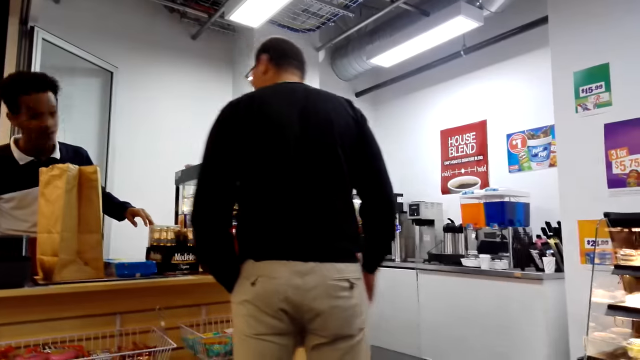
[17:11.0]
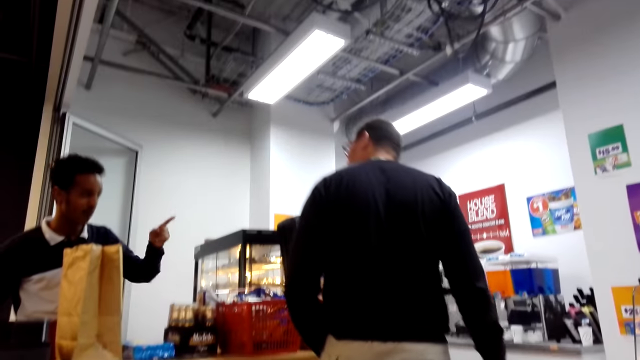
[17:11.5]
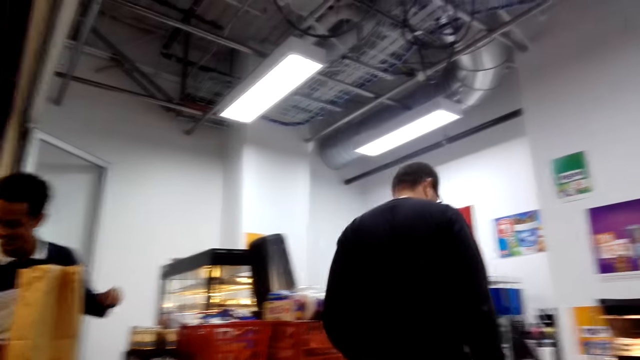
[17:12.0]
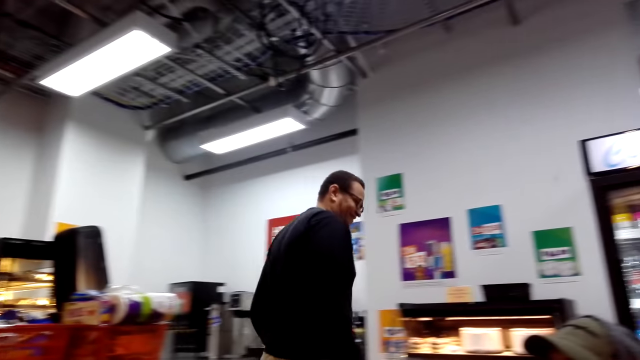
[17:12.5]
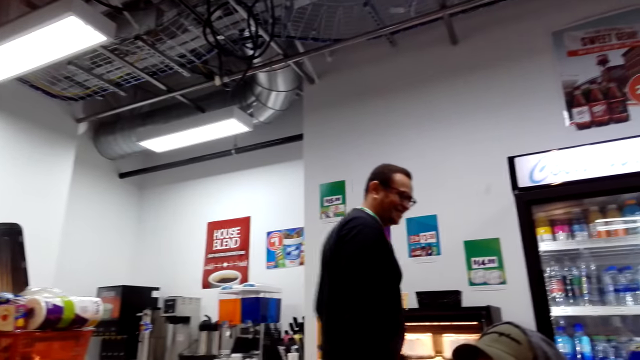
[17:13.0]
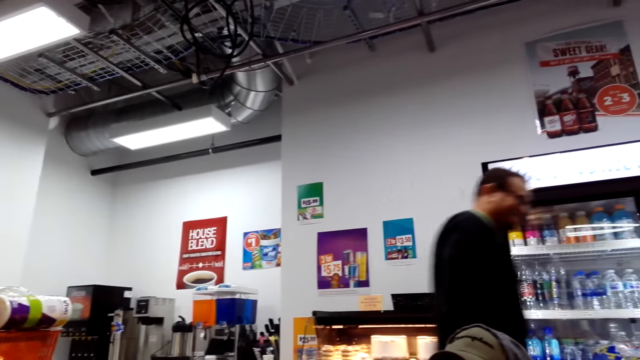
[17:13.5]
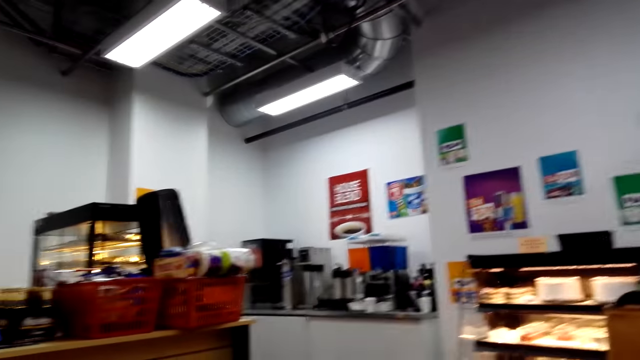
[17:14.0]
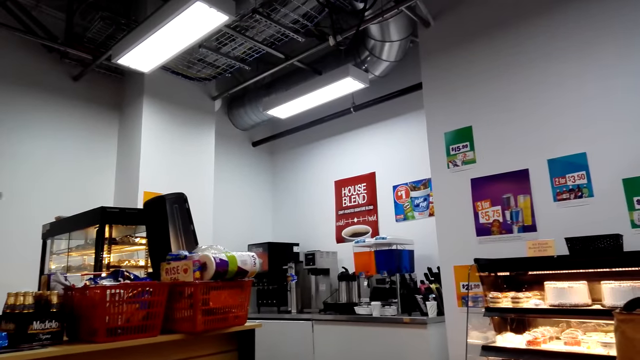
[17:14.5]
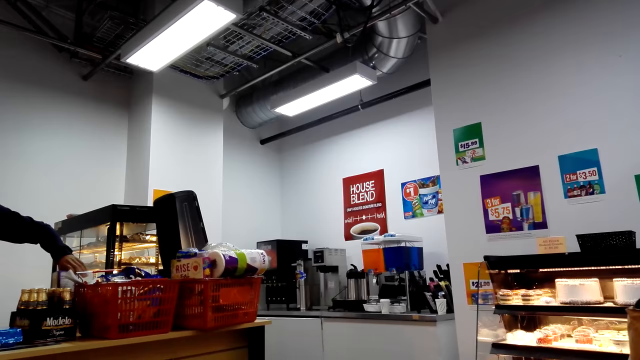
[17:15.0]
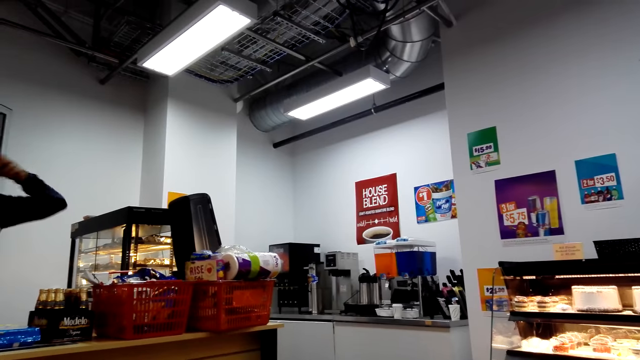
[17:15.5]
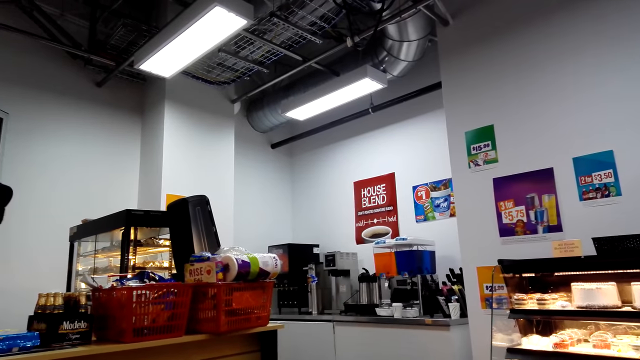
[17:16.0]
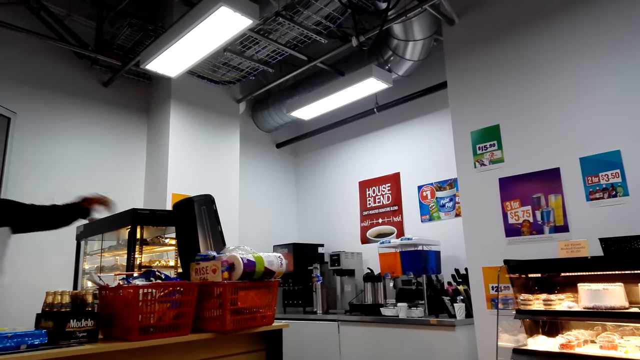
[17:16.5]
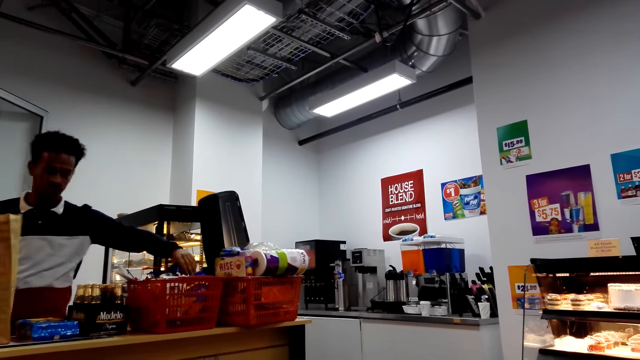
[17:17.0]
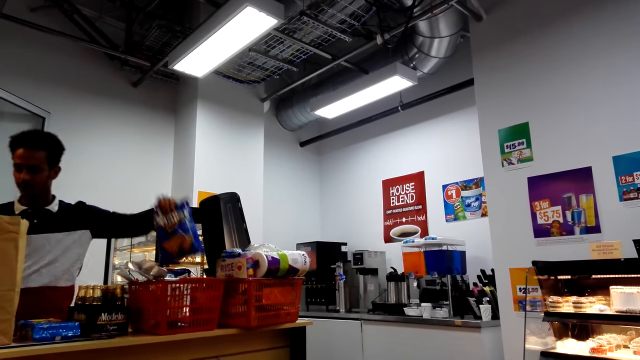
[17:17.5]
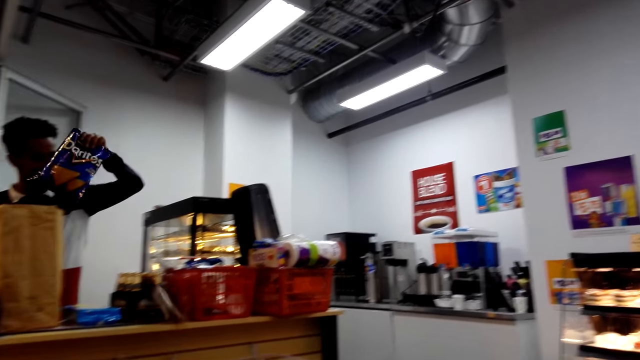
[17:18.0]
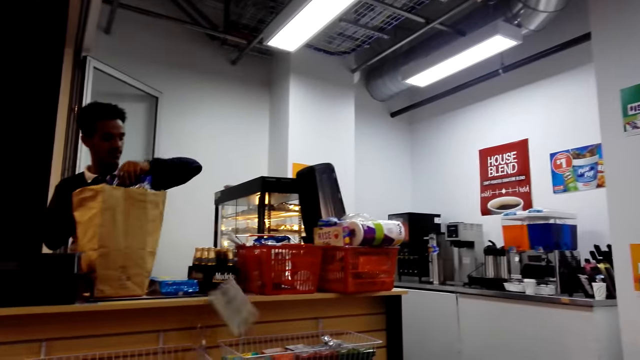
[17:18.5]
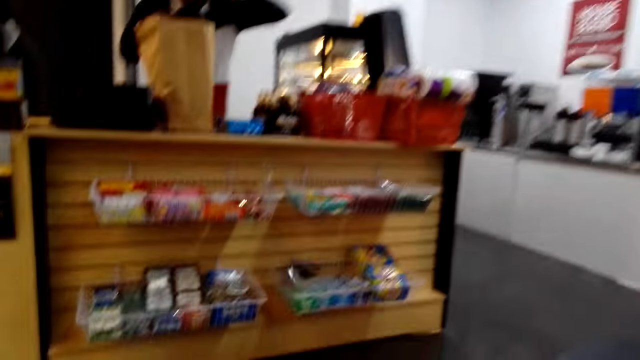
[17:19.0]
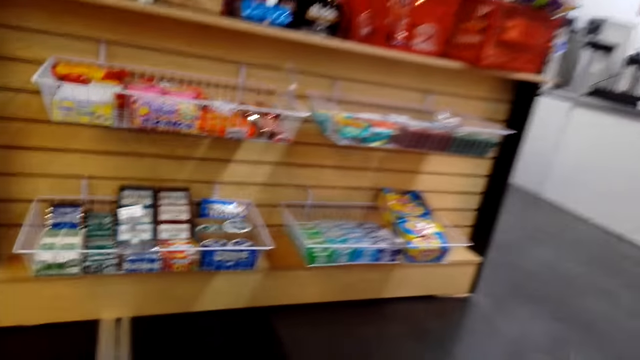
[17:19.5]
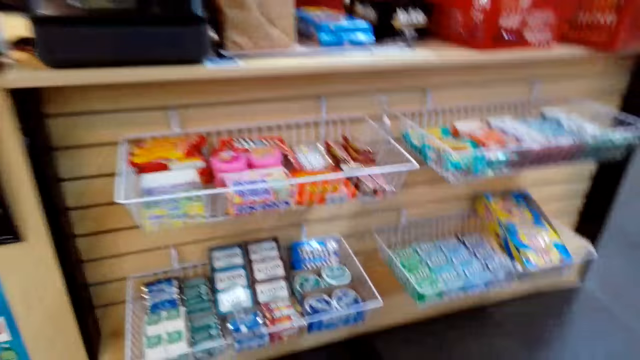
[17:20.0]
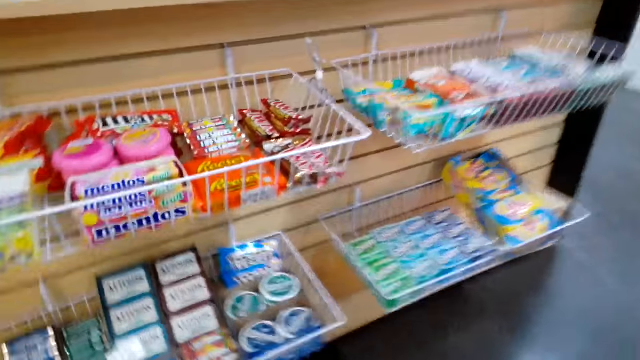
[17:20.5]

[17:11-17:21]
A man walks in the supermarket. Another man picks up something. The other man puts something in a khaki bag.

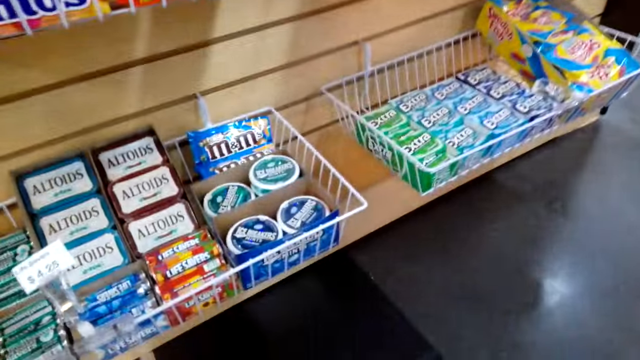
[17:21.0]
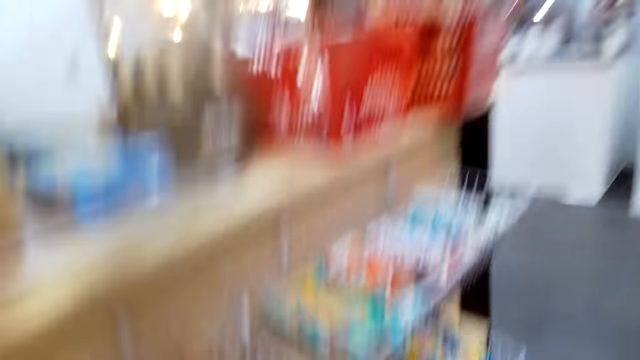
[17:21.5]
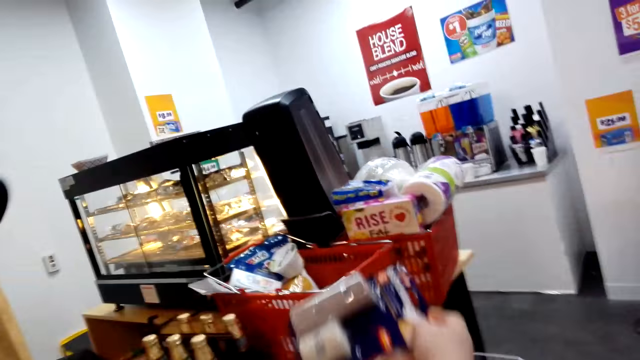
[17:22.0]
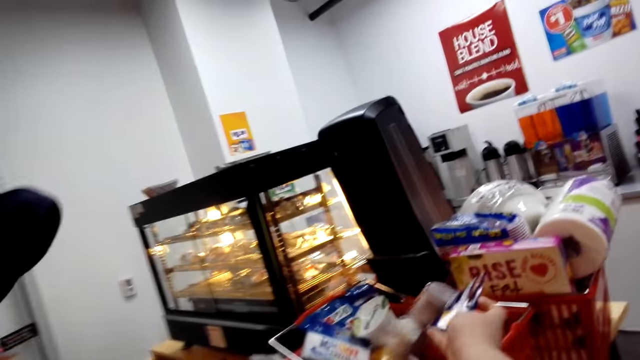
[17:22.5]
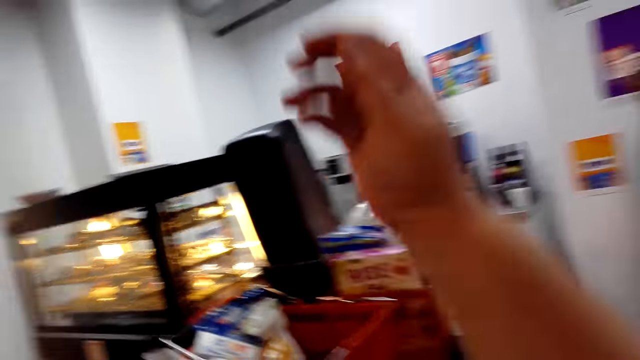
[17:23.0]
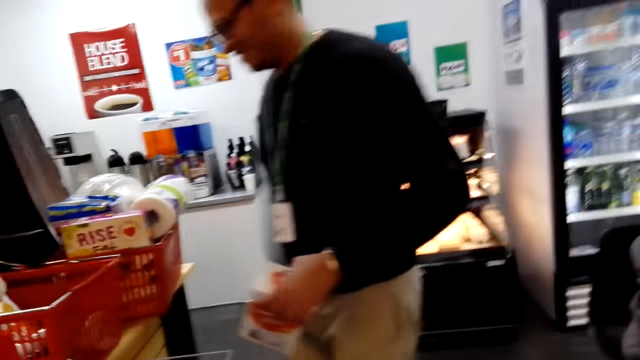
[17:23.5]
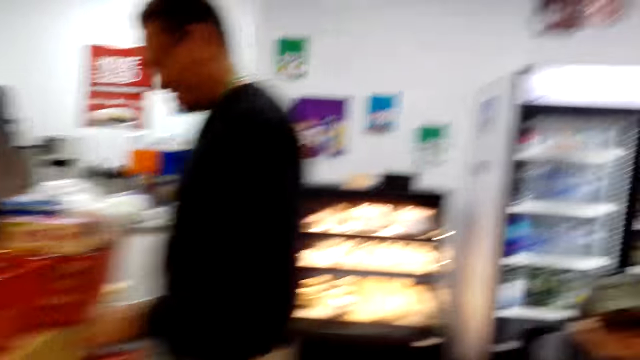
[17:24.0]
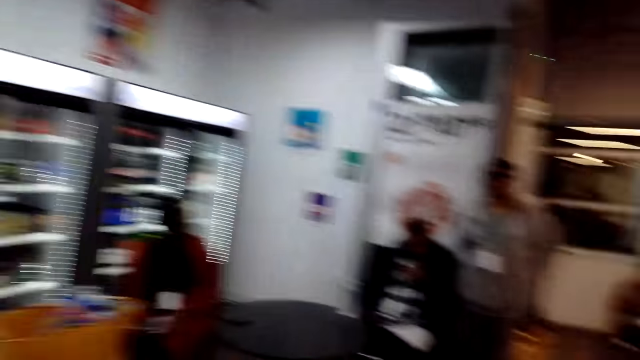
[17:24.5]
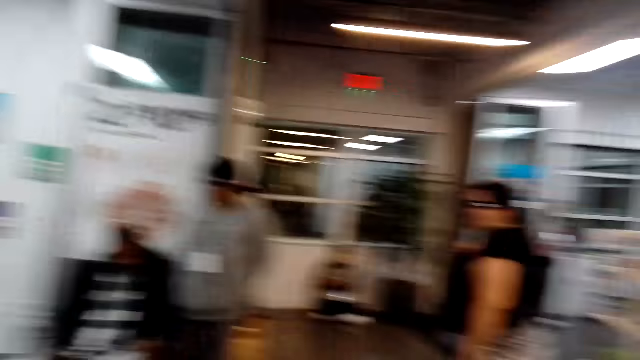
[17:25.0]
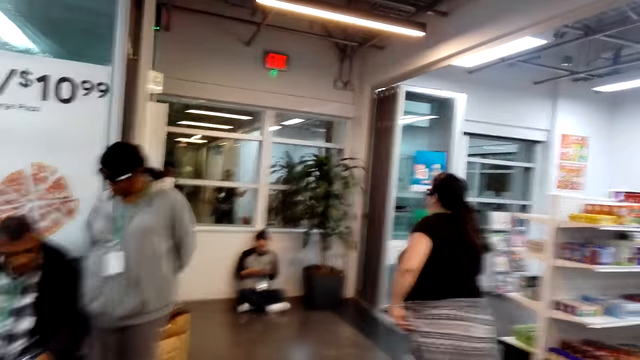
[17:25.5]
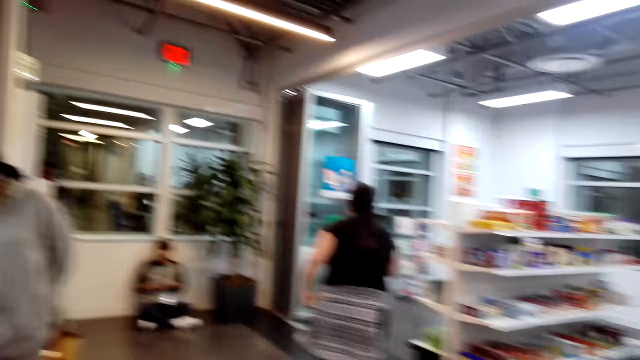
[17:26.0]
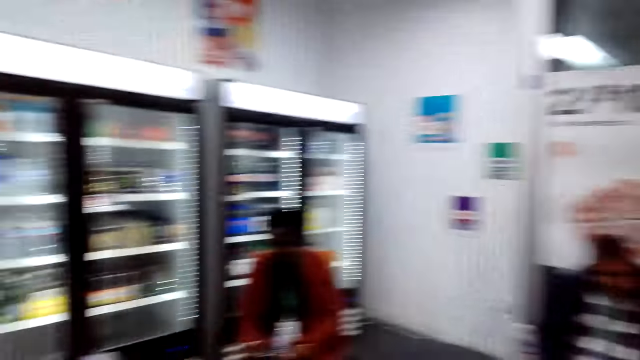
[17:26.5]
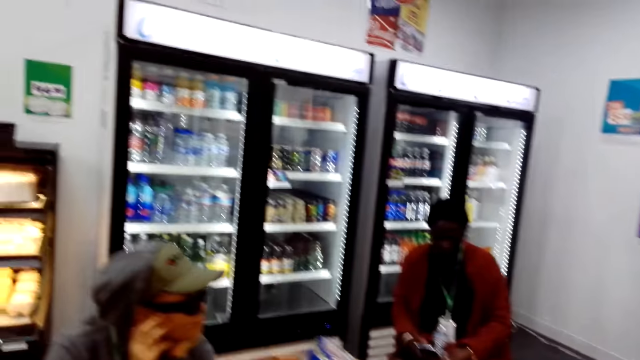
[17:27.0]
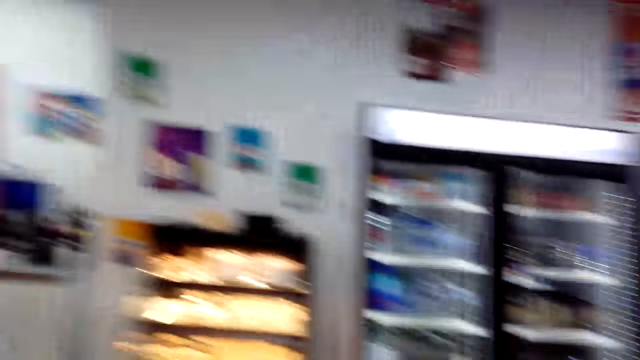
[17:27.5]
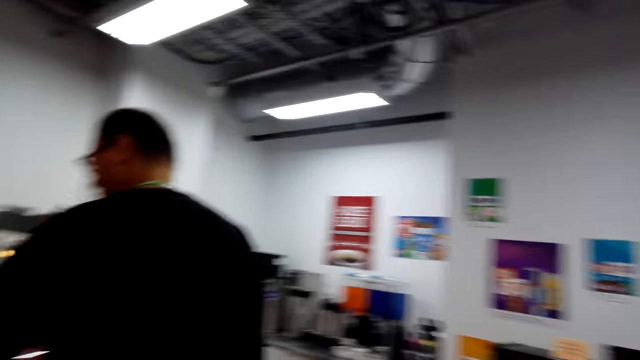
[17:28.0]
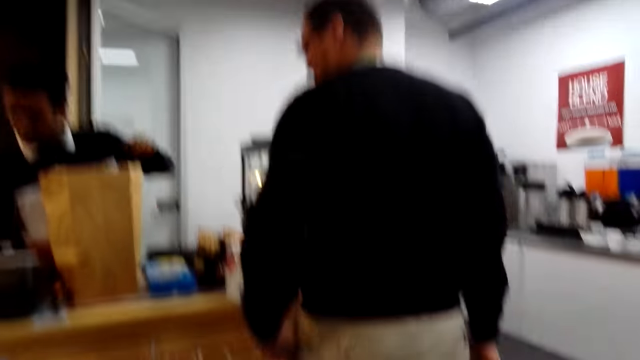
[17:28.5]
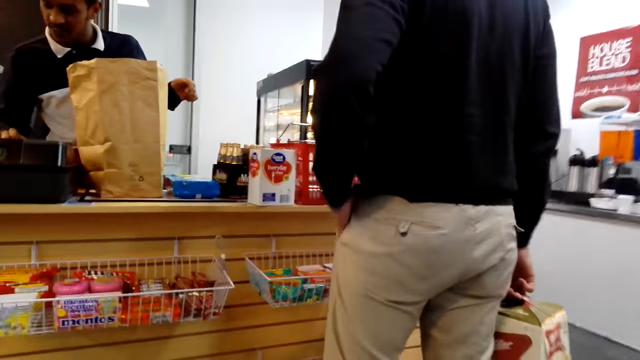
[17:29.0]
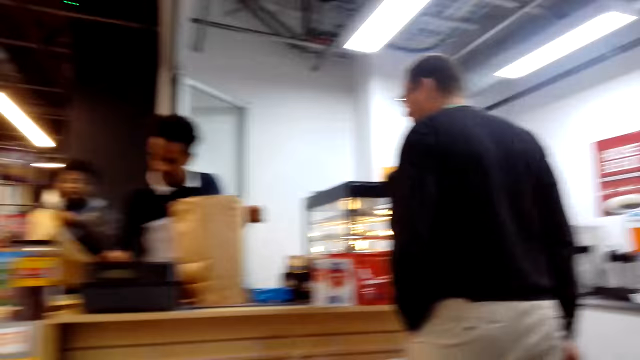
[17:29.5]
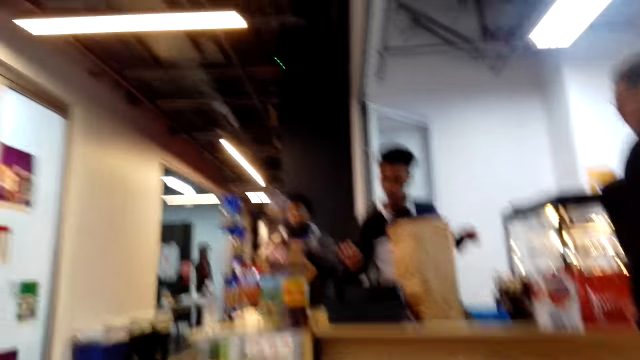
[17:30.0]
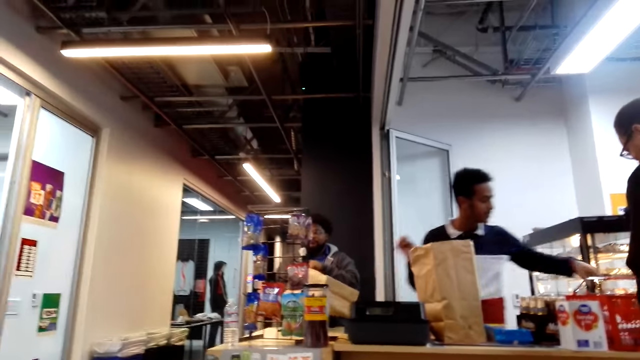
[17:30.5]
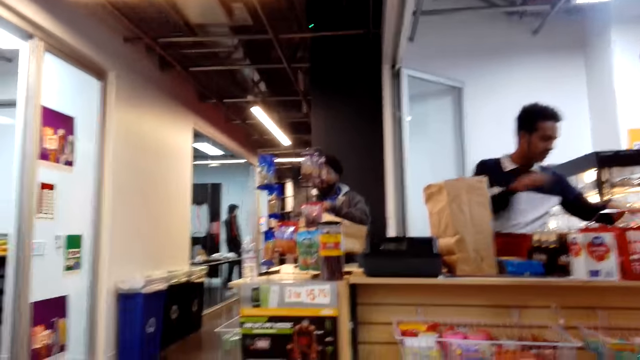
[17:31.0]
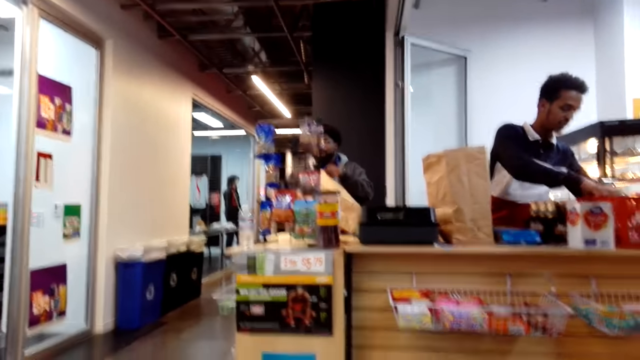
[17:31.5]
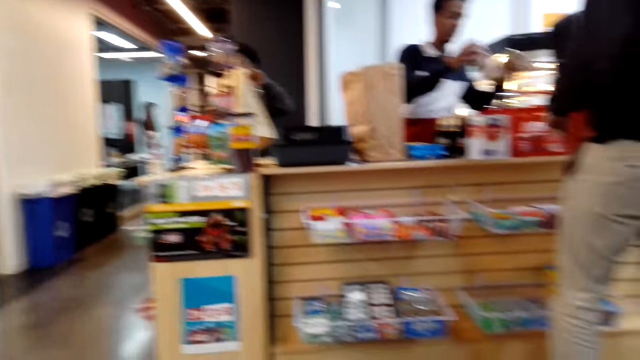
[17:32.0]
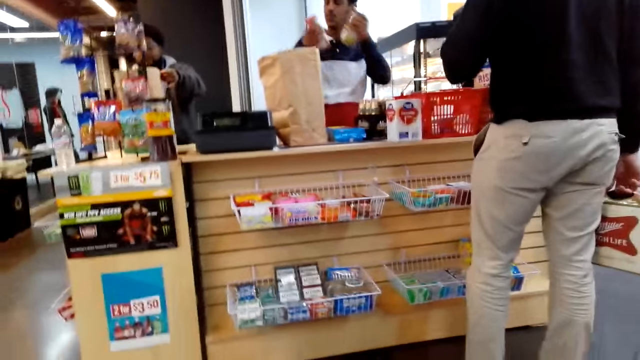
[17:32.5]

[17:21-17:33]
The camera wearer picks up something from the floor. They put something in the shopping basket. They look around. A man picks up something from the shopping basket.
